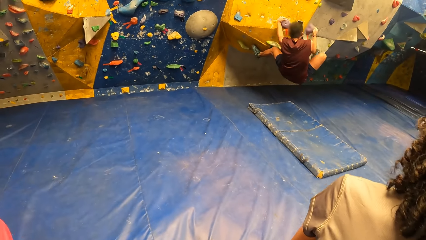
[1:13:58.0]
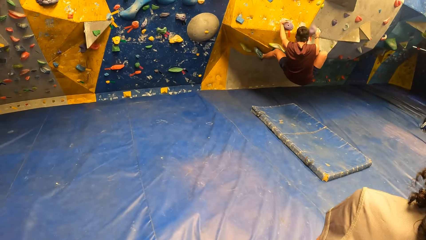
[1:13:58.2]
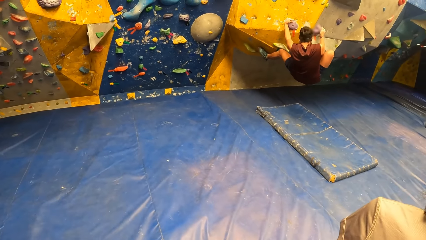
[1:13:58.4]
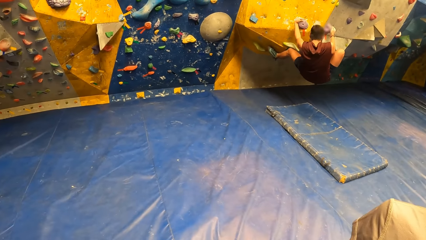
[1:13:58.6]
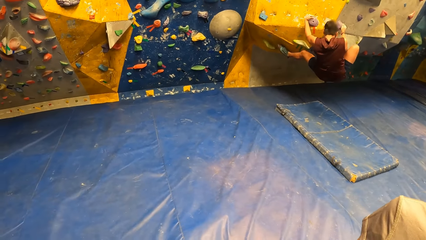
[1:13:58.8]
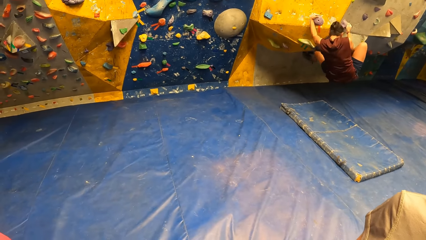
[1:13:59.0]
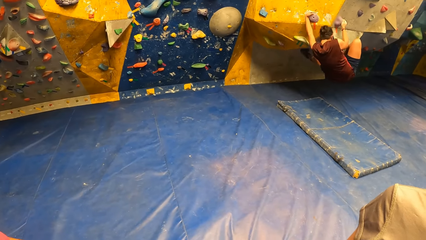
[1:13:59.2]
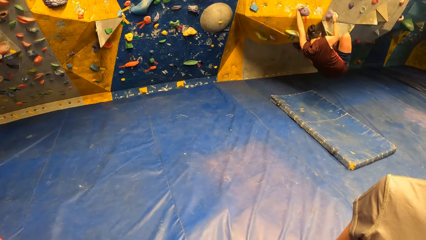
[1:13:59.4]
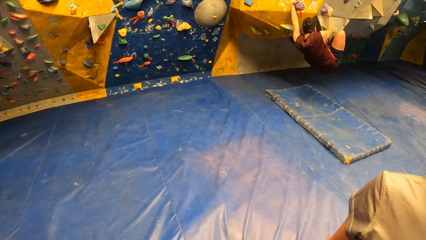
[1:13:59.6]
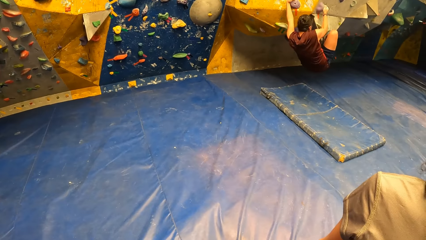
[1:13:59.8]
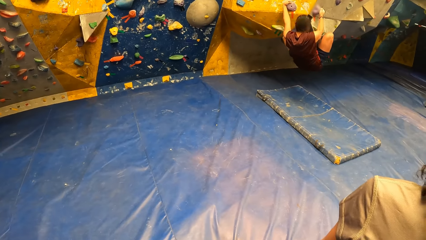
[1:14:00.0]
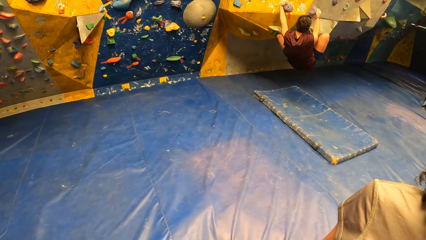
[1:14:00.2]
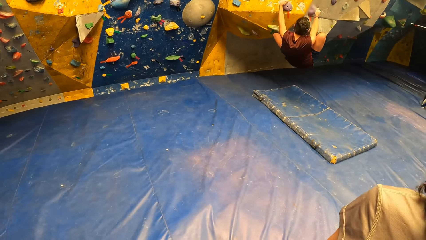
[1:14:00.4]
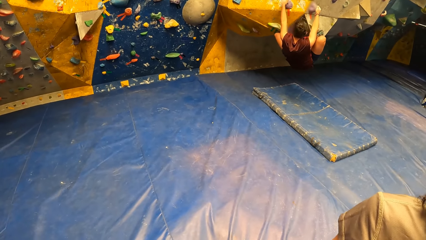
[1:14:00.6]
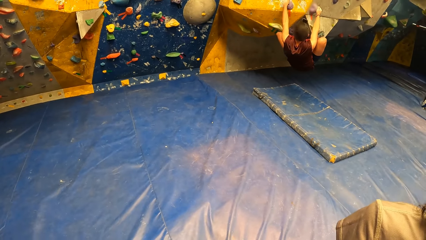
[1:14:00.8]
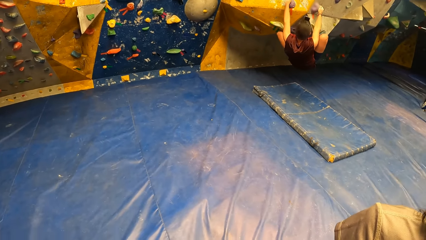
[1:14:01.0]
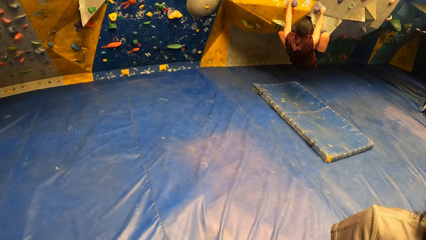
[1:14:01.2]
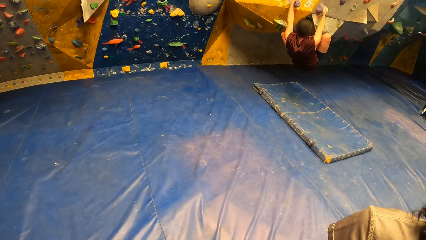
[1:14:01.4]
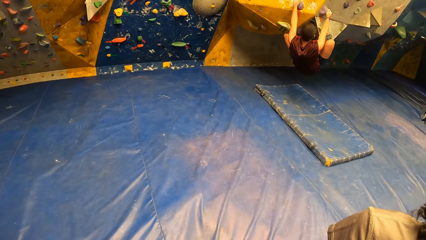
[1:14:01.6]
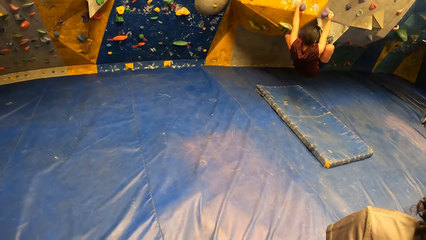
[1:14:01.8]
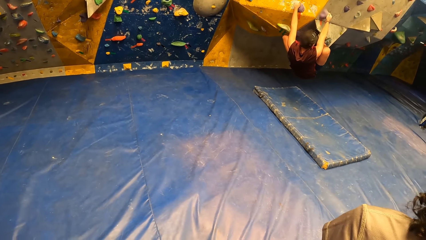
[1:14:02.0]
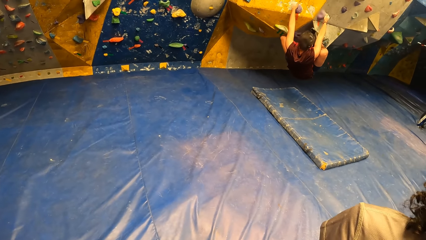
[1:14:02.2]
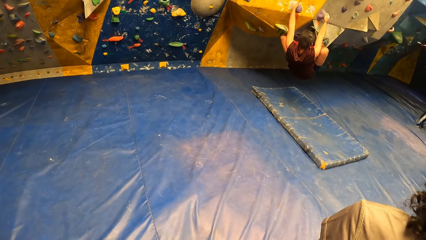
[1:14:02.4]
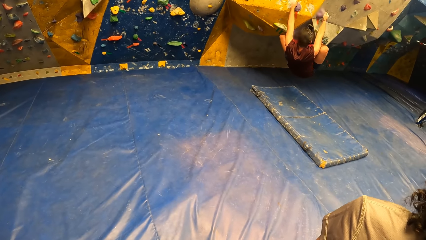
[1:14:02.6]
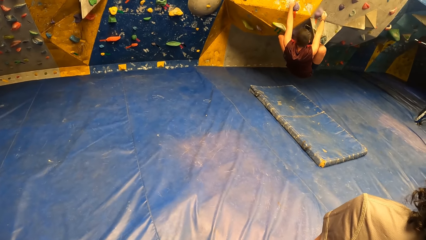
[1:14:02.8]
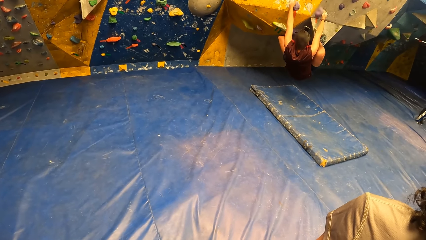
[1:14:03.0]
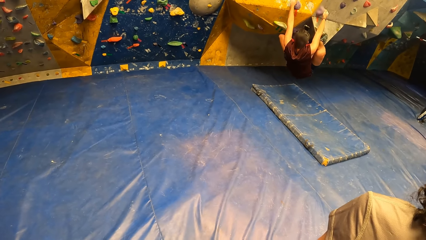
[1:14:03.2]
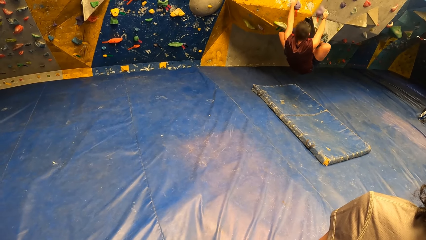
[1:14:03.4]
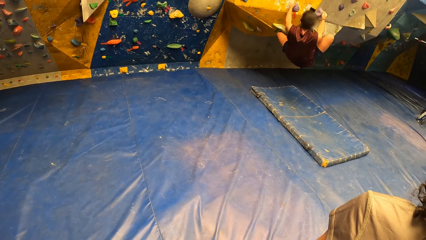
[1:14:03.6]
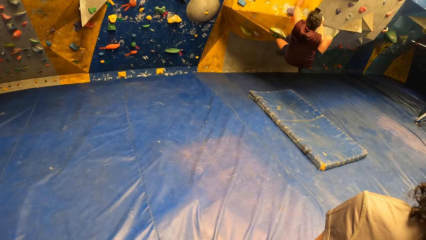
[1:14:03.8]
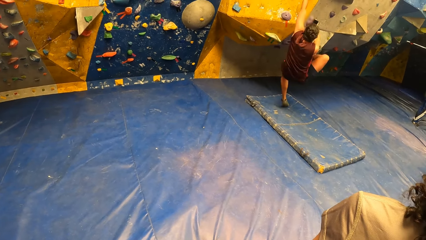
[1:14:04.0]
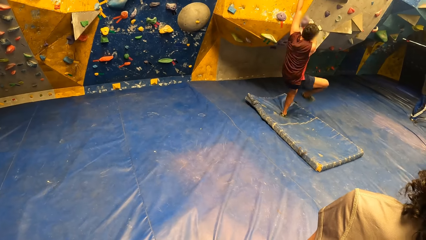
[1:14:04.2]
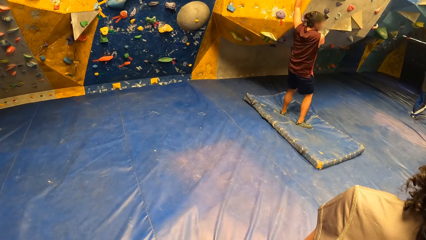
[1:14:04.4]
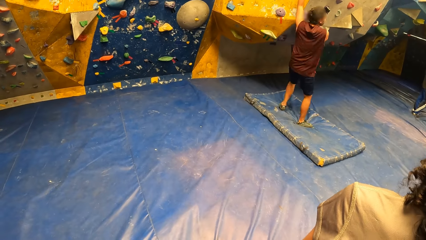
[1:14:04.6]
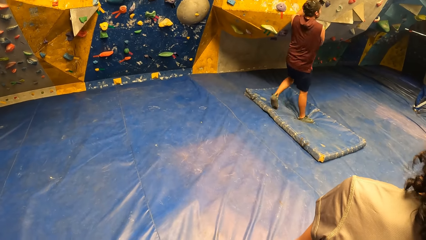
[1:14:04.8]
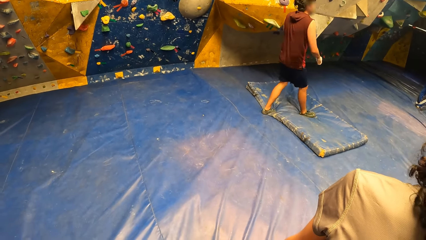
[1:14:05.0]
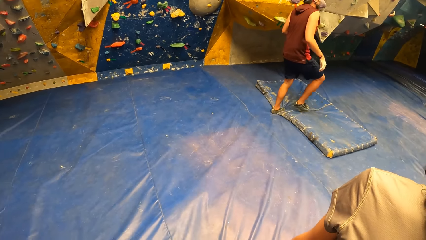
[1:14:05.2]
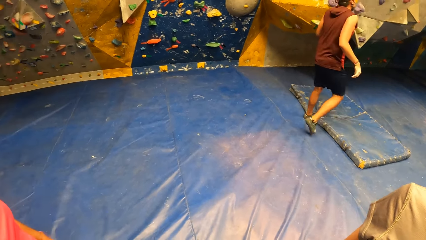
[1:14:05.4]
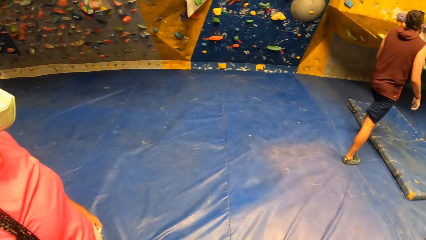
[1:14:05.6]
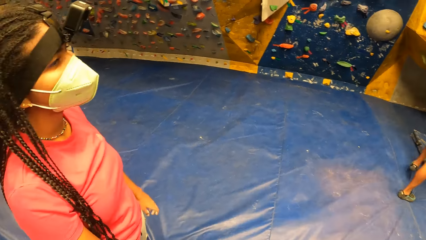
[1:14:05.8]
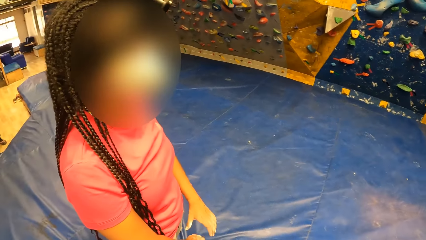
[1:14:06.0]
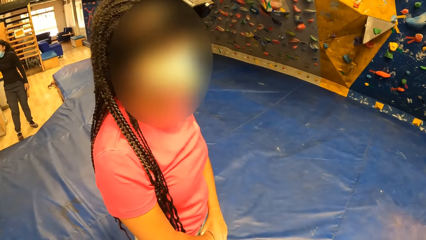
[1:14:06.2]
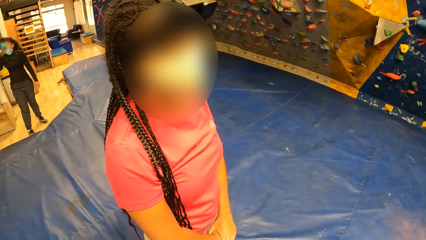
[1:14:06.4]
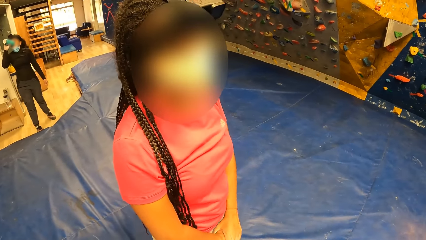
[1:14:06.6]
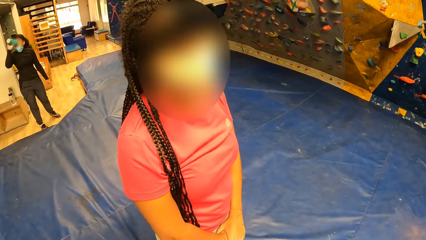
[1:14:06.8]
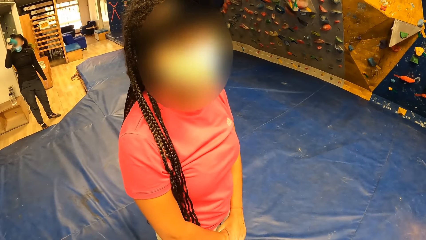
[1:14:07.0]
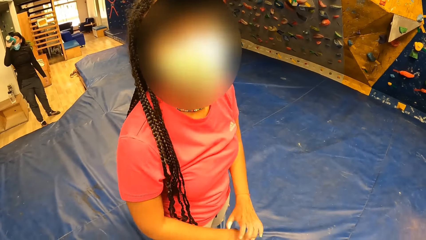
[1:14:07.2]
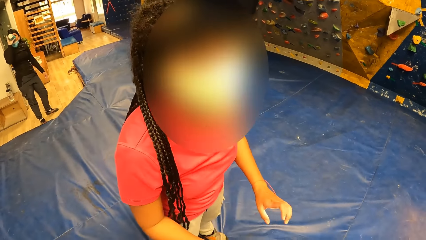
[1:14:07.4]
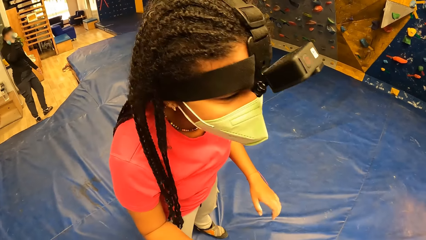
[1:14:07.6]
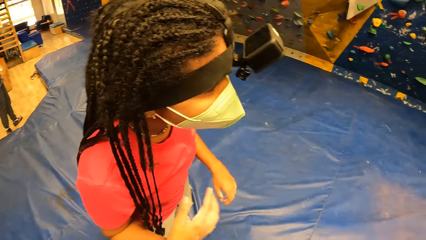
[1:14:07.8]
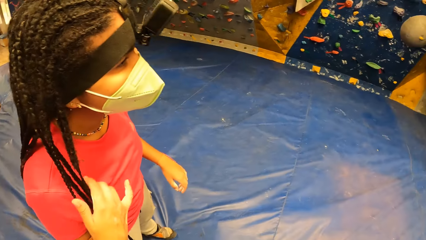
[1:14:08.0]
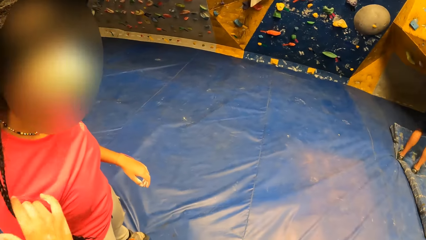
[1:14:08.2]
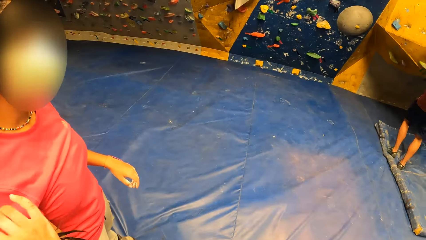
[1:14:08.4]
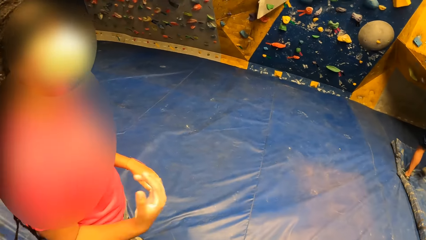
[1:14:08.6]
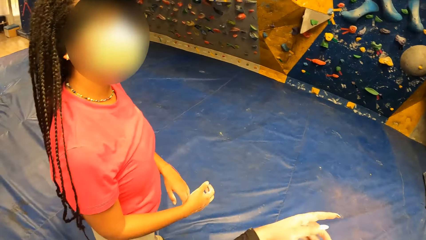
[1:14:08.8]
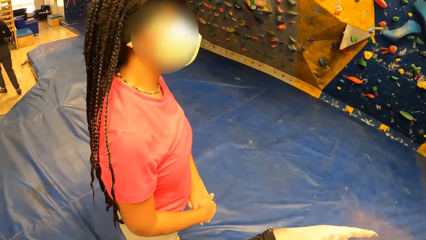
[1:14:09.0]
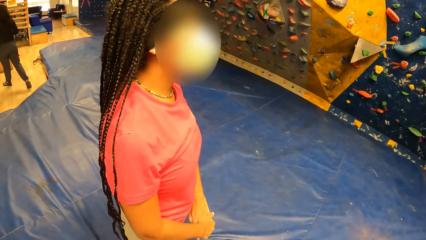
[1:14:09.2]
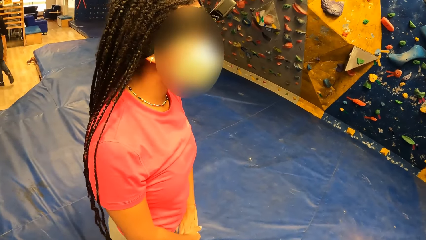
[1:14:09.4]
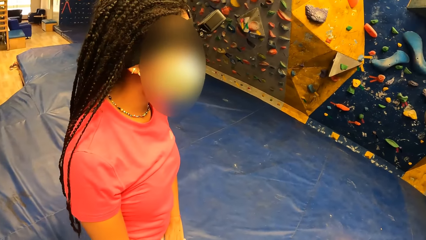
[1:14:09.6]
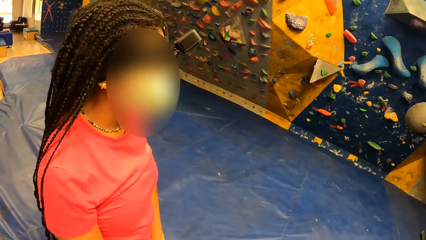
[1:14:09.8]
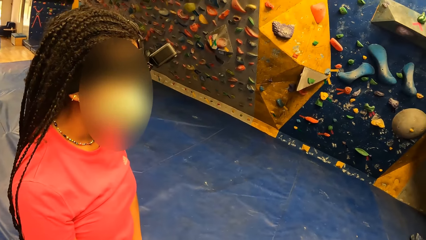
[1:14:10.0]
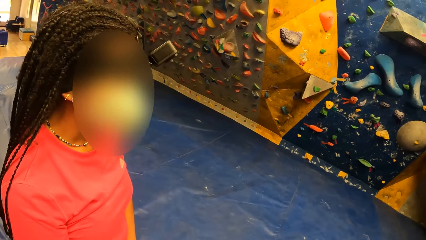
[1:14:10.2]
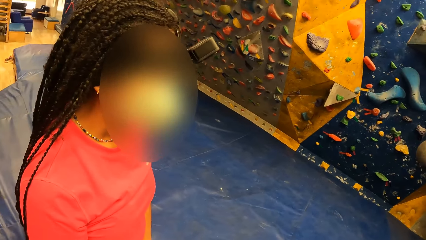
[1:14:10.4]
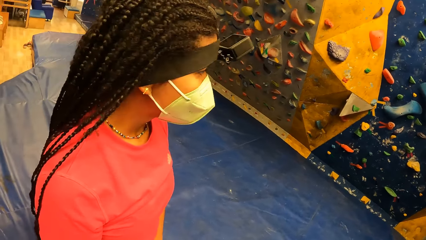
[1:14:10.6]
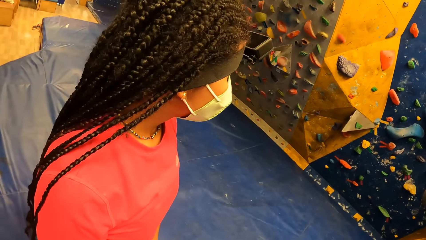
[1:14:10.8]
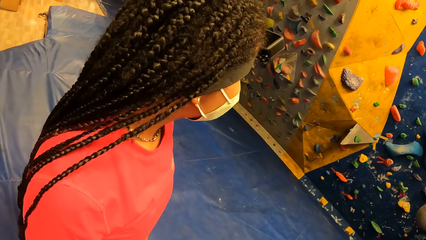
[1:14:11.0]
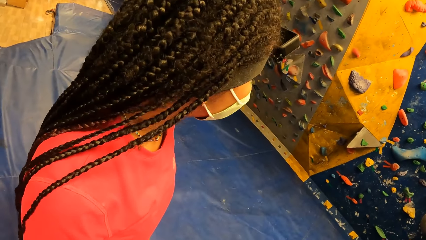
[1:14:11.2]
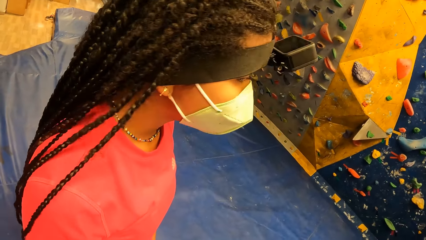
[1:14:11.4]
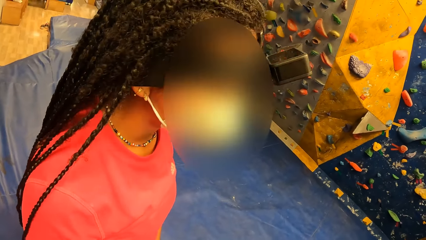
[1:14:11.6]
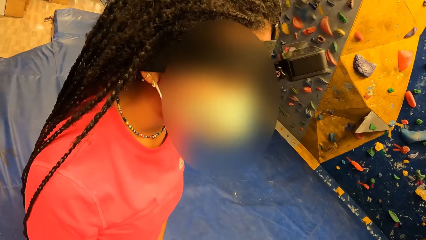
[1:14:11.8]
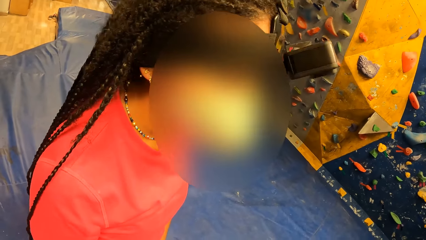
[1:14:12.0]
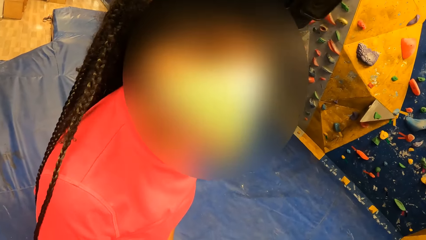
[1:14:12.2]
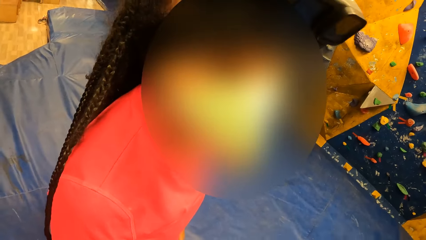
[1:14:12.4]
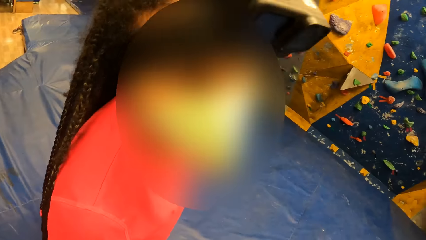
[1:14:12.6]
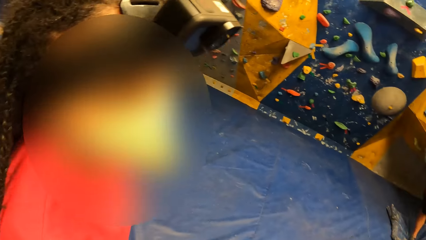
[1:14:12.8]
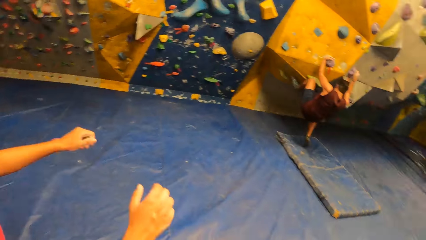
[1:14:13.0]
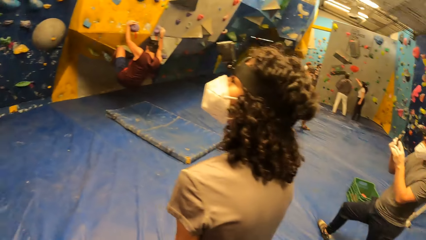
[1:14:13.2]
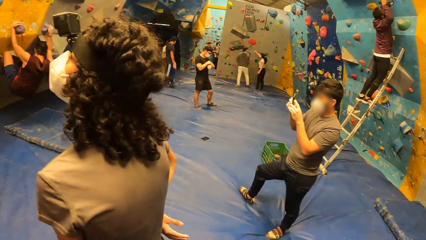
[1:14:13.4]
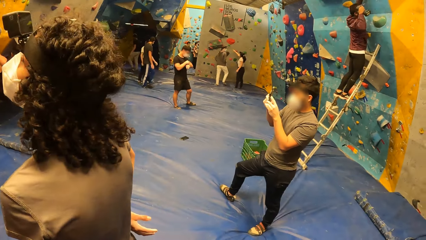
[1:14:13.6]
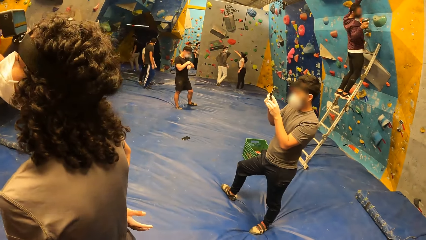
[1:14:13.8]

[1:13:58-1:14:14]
A woman jumps onto a foam landing piece. The camera wearer talks to the woman.
